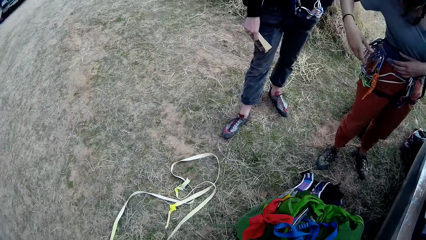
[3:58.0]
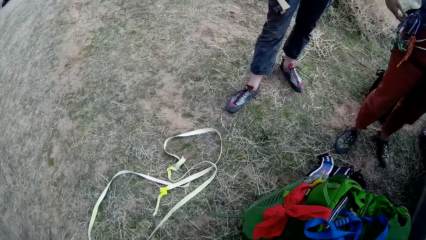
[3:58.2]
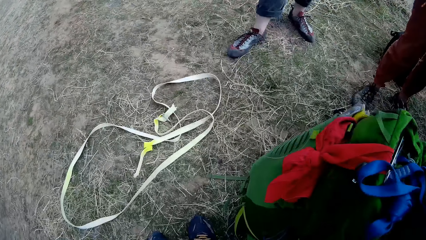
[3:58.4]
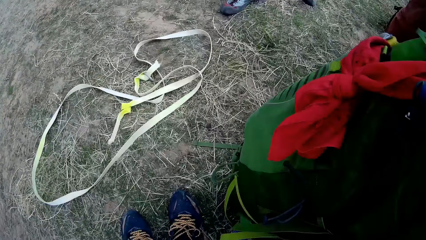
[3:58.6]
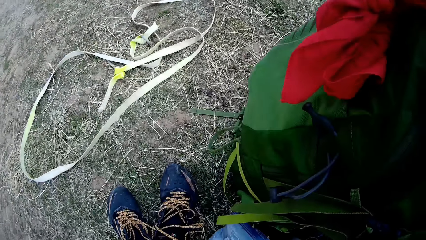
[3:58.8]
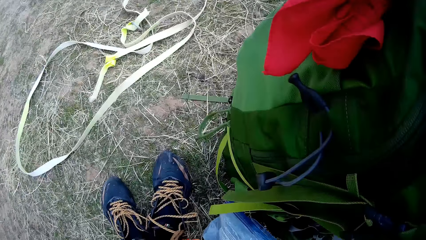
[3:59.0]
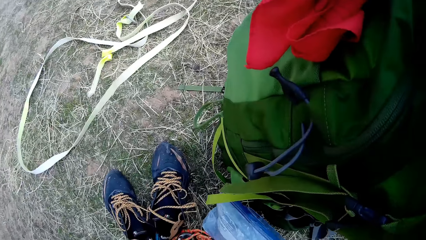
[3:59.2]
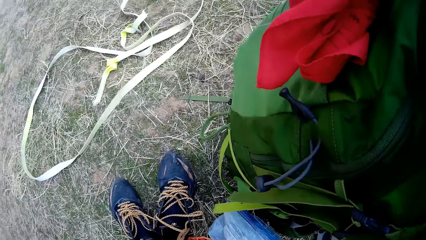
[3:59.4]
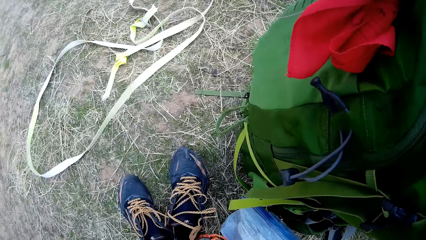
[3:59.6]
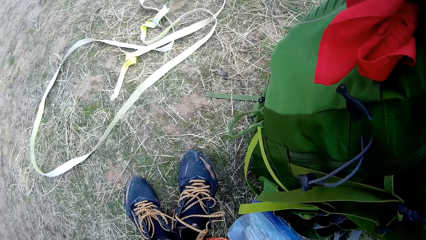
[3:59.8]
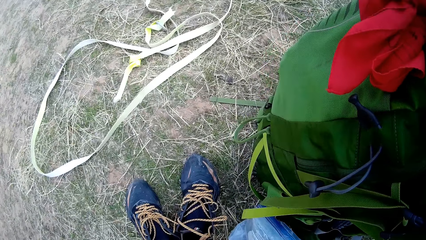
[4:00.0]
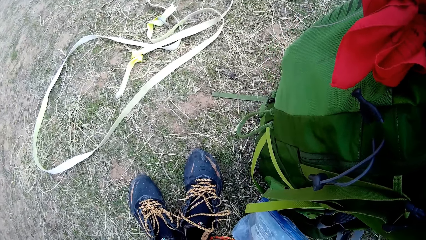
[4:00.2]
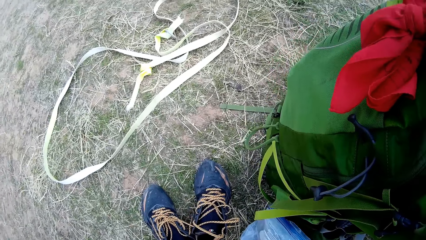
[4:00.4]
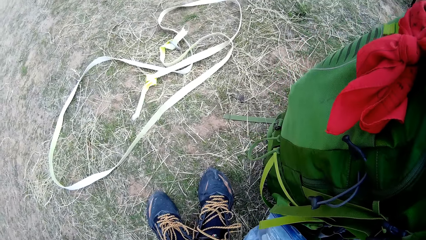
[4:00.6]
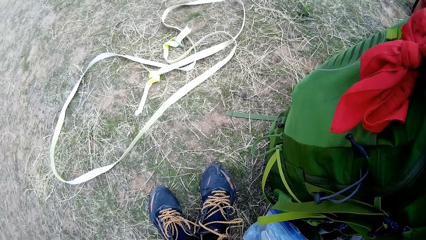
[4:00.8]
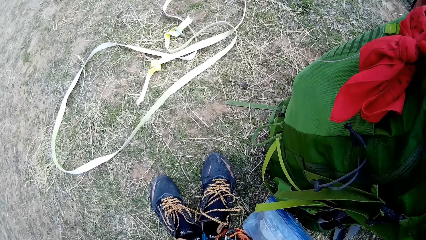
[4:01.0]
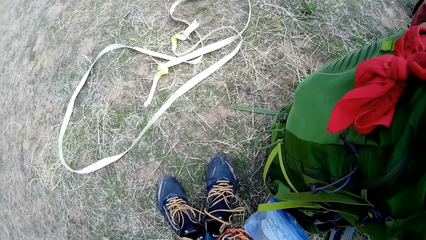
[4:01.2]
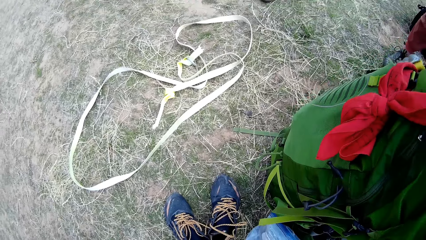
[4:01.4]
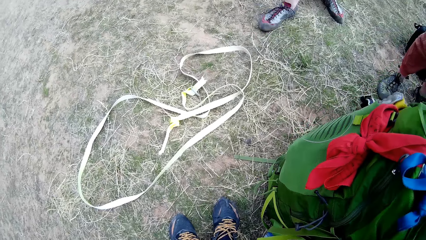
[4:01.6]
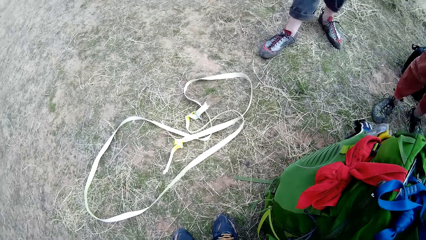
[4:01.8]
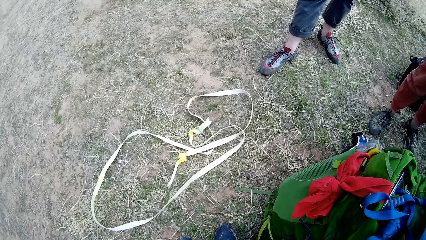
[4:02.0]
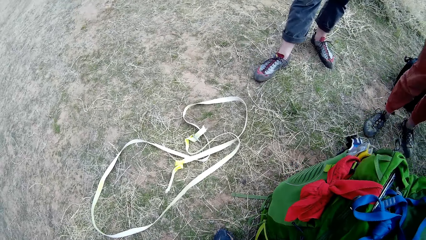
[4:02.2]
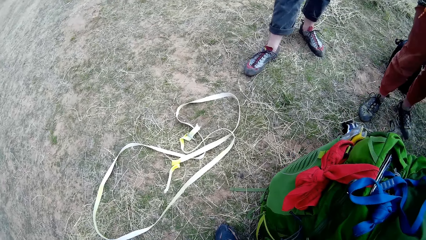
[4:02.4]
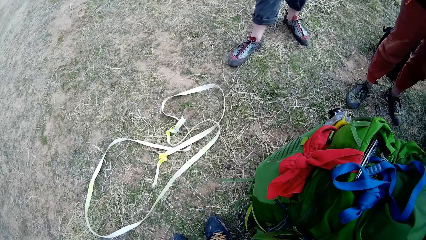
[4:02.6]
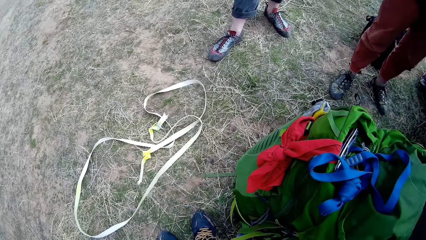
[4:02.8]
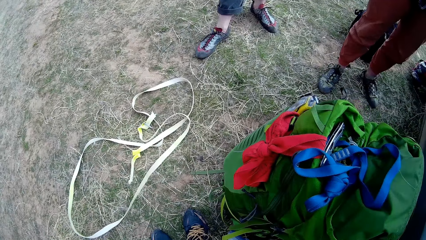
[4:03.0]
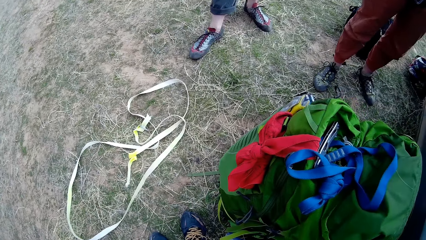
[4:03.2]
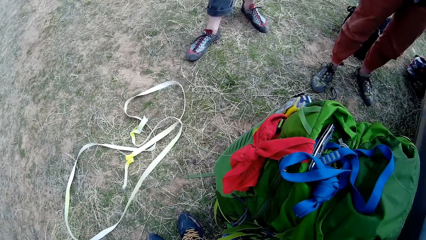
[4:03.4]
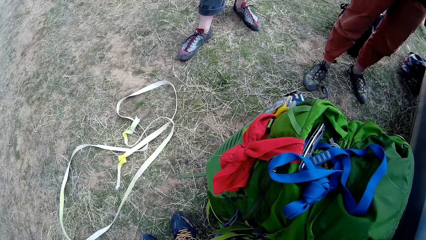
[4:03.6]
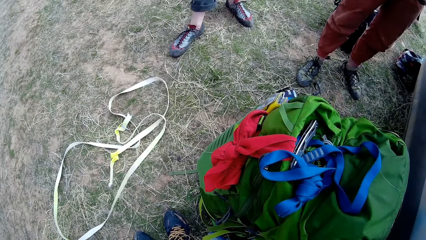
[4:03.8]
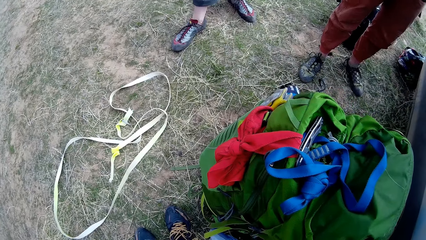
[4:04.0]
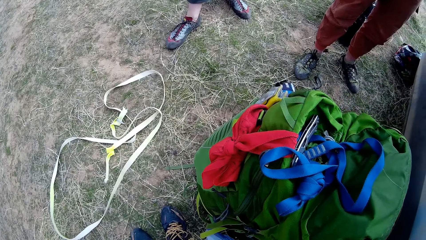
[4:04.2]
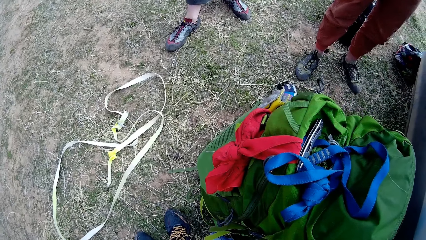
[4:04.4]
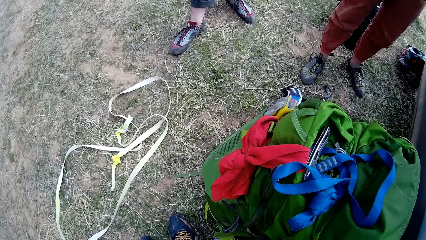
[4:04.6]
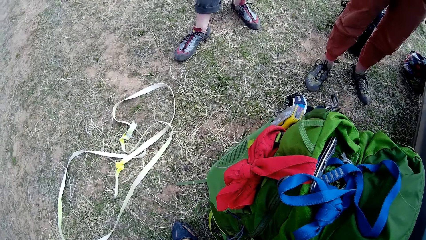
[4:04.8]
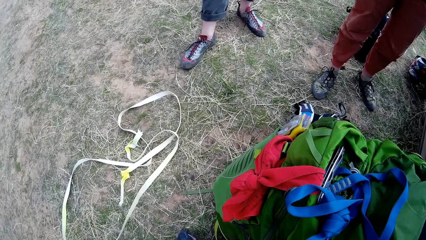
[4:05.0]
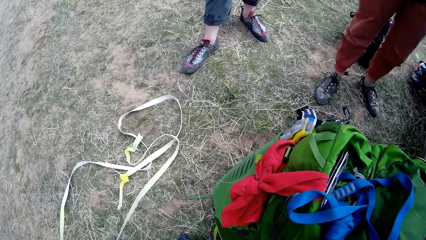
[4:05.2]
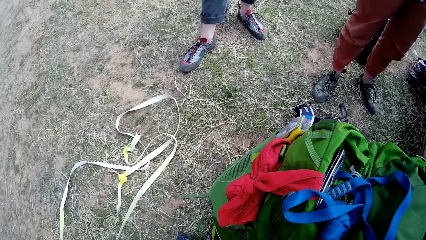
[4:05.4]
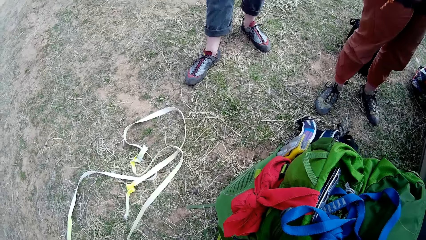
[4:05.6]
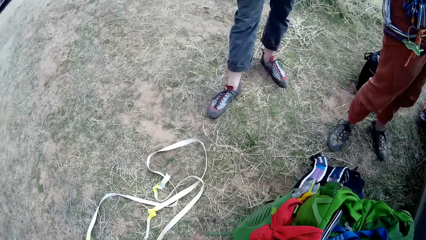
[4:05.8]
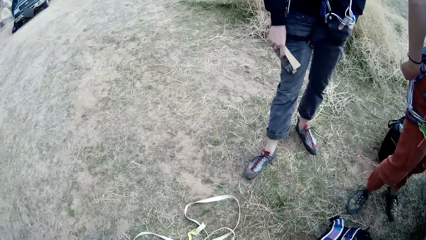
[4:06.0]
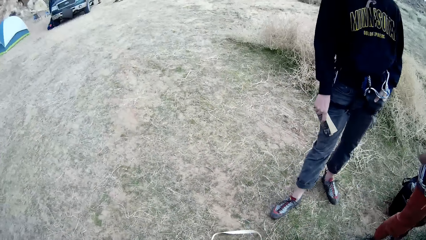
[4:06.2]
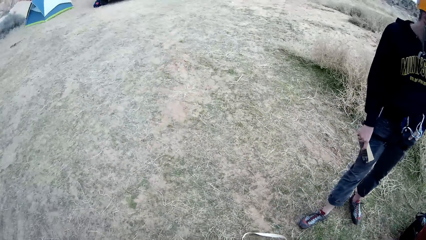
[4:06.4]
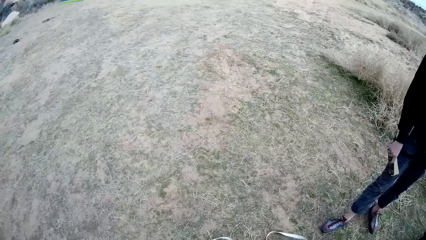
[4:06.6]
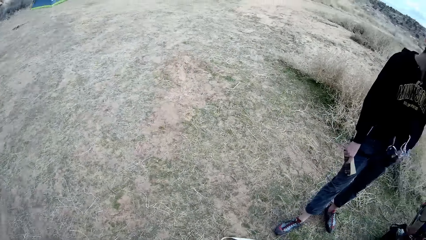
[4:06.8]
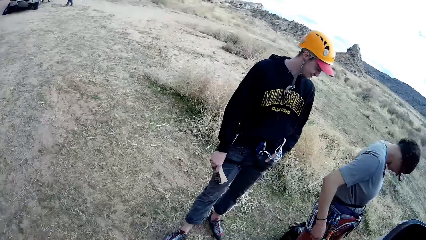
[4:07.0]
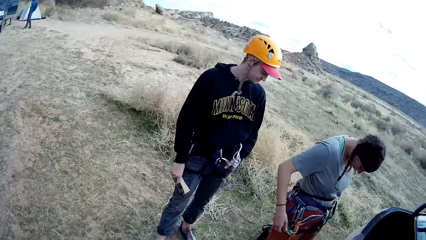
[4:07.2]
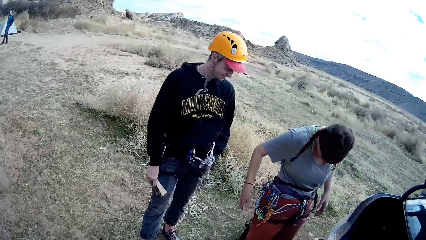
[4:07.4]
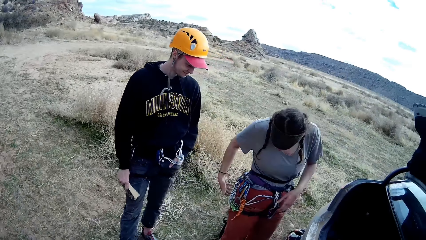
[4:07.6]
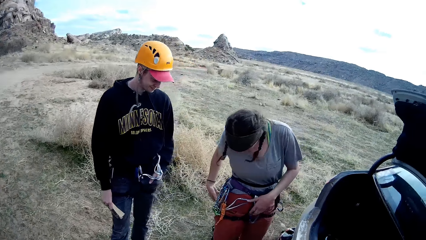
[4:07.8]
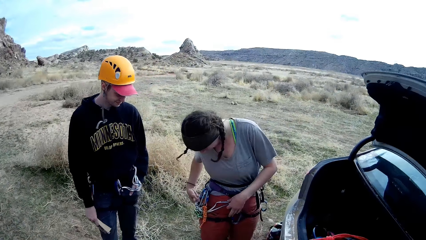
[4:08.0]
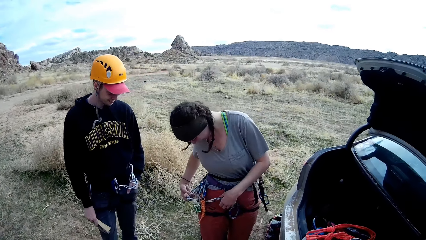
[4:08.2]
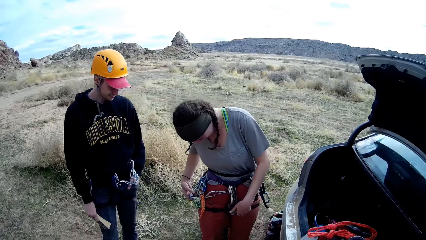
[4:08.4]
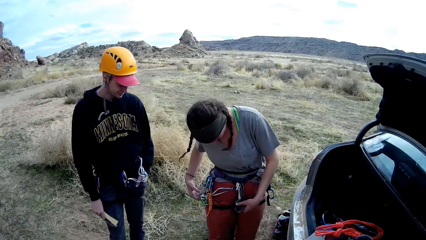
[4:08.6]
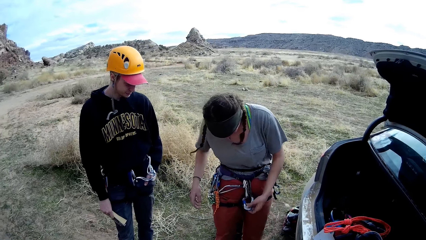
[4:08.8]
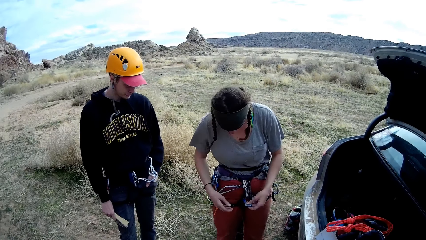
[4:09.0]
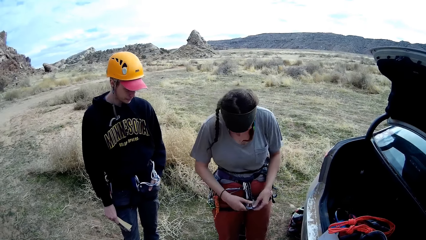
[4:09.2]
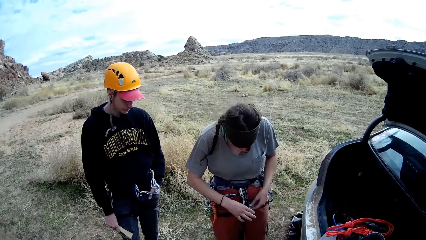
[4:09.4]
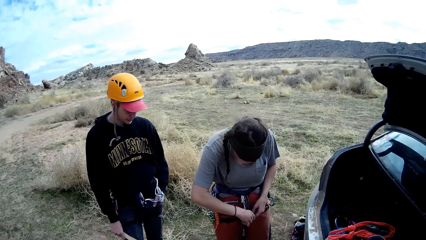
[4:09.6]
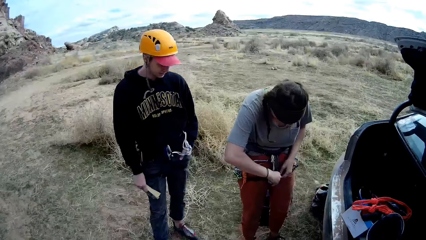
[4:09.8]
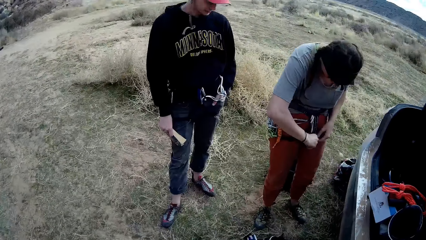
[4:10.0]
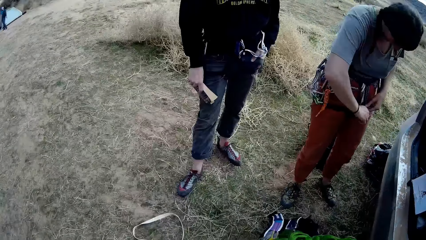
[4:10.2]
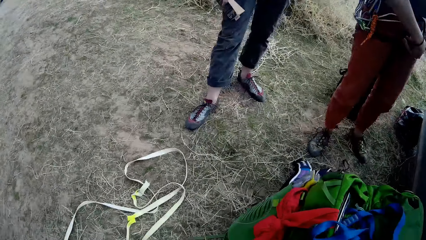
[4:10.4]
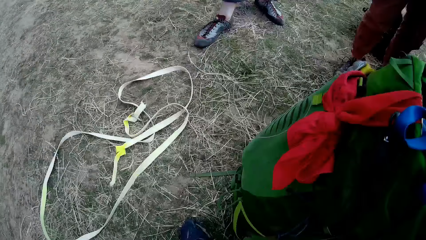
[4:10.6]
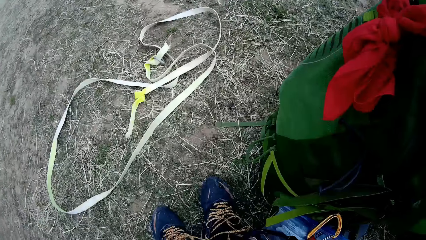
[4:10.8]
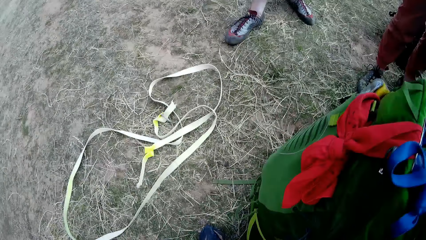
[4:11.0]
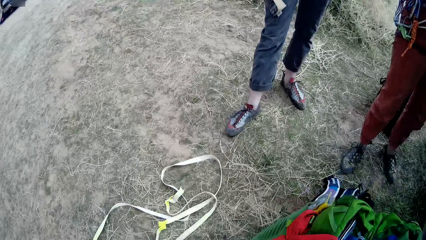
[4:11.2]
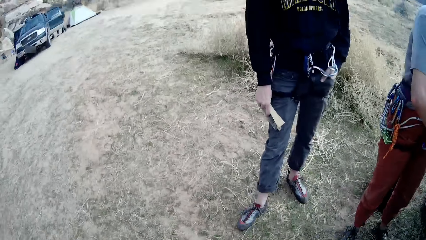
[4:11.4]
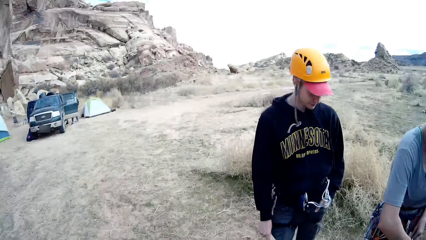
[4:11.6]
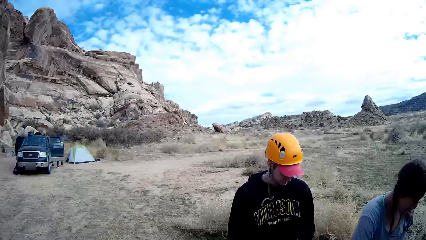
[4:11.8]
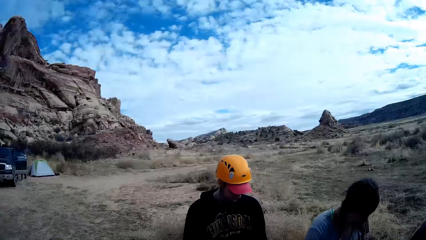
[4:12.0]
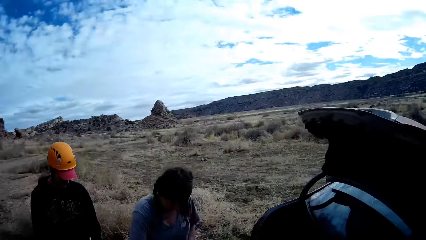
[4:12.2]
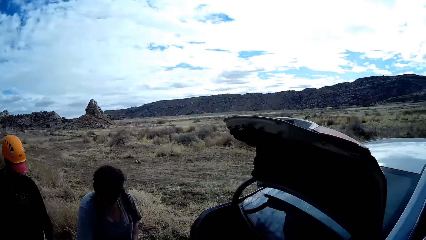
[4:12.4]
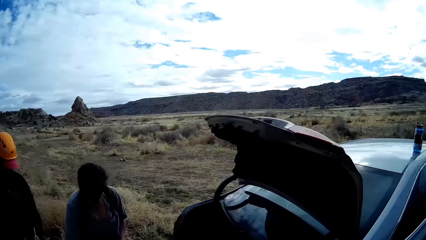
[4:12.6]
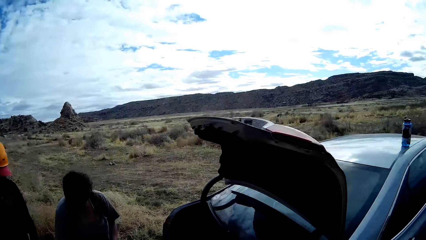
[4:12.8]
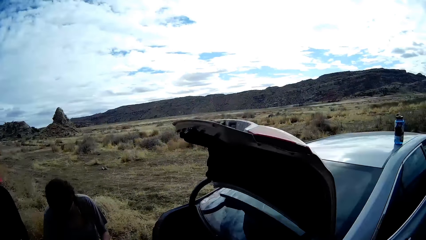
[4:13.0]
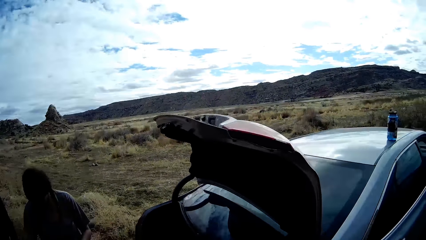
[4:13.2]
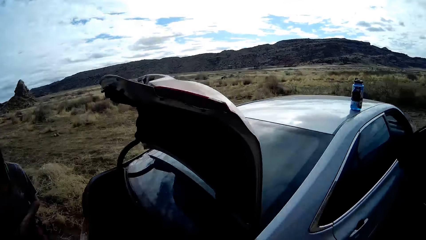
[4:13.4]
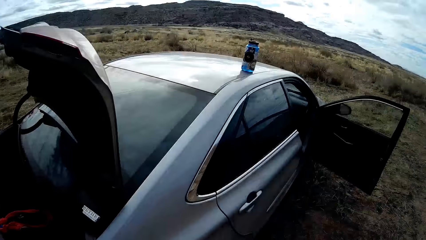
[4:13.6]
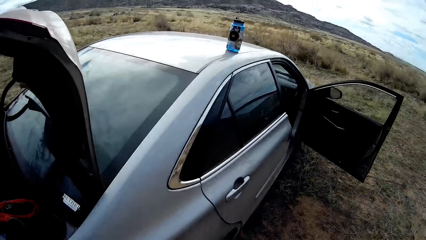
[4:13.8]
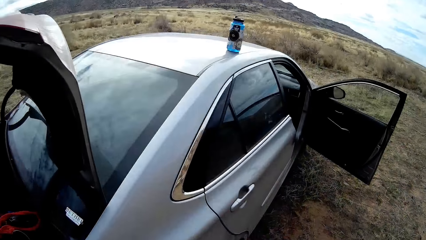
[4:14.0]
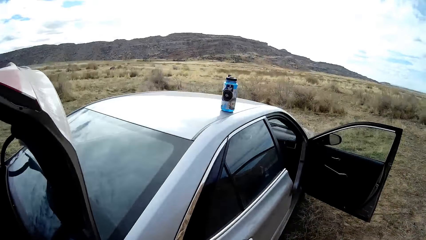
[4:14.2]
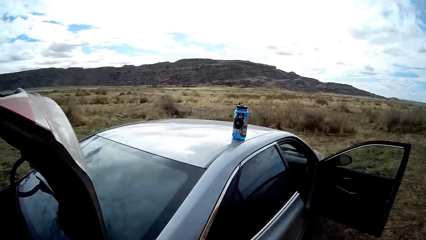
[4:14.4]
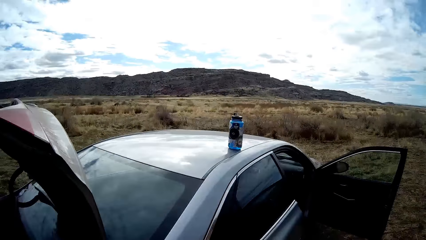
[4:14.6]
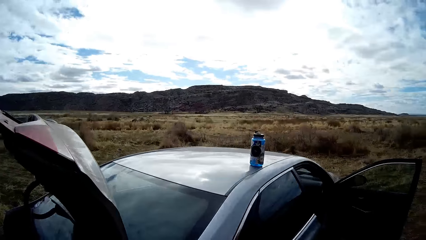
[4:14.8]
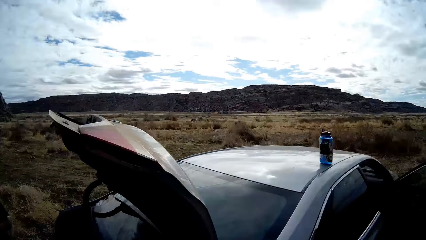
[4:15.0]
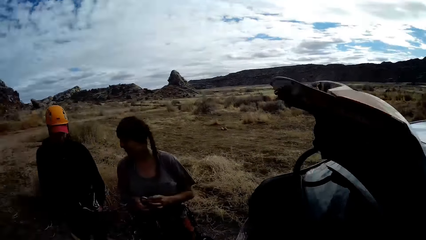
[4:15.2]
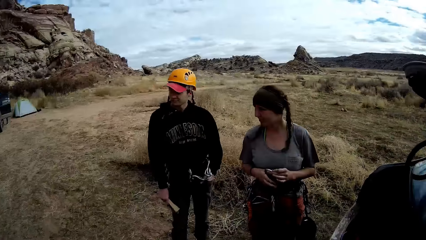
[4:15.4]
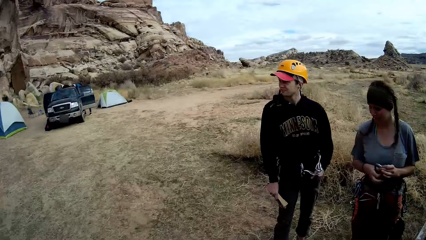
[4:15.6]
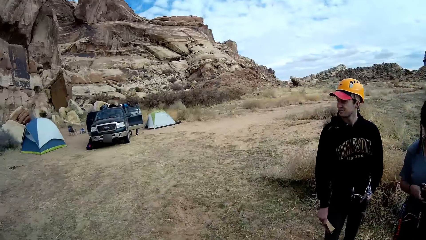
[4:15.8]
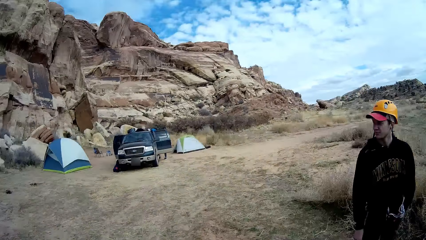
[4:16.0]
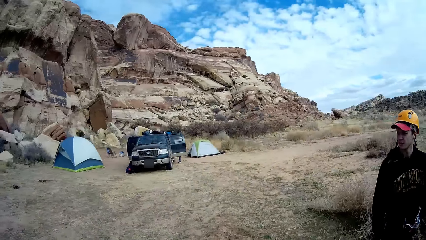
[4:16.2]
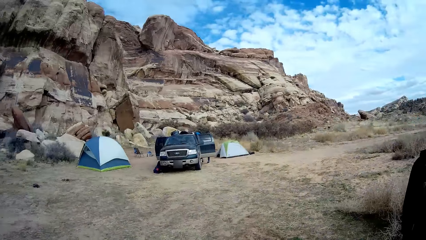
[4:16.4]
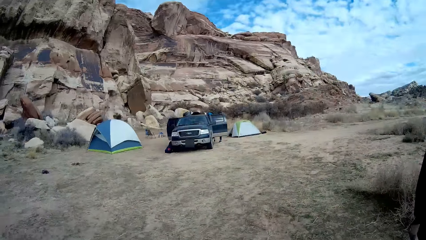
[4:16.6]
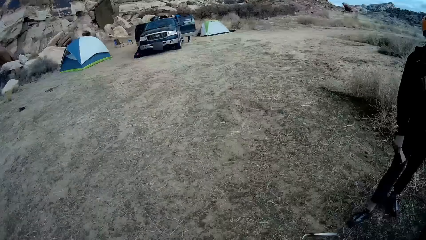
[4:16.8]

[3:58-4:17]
A woman gives the camera wearer something. He looks at his shoes.
